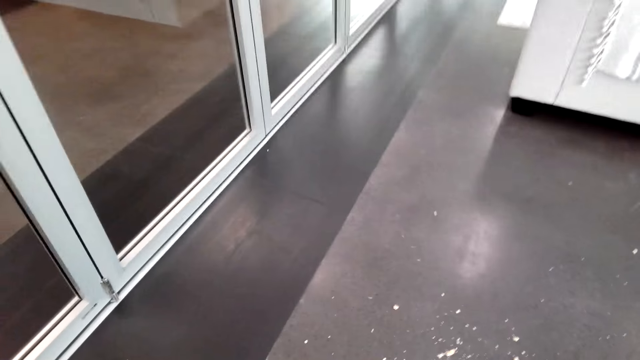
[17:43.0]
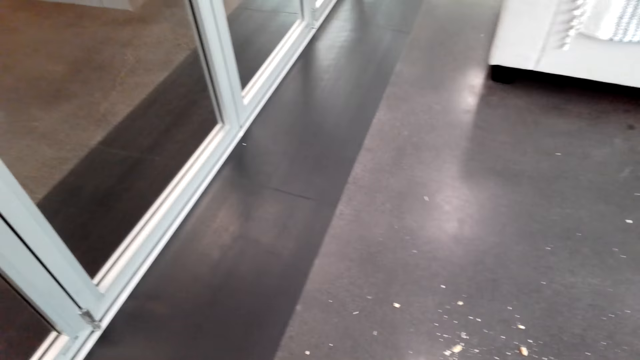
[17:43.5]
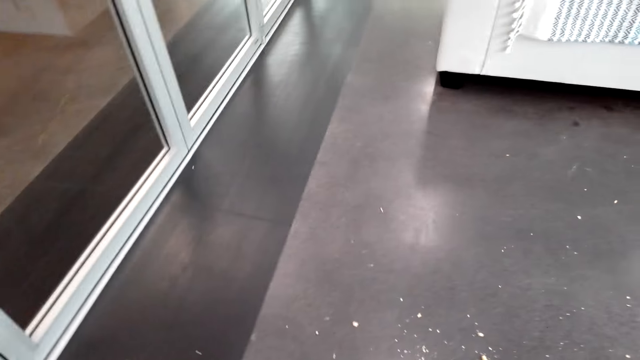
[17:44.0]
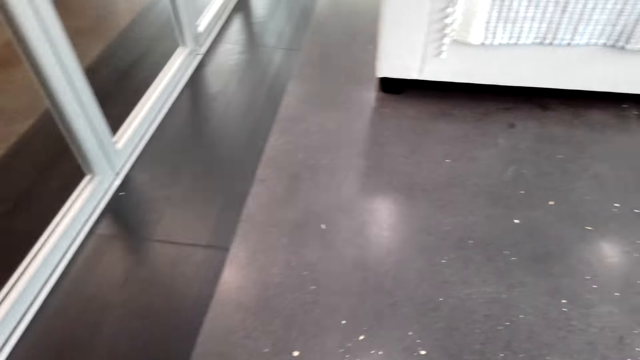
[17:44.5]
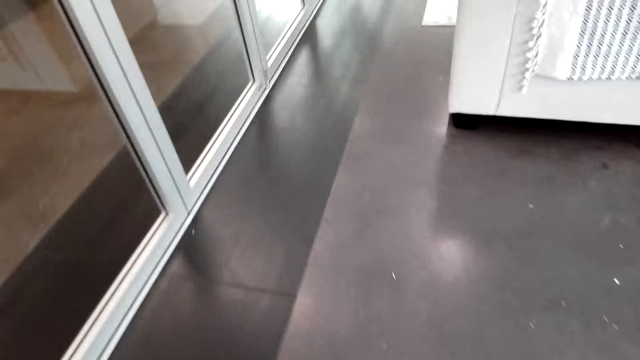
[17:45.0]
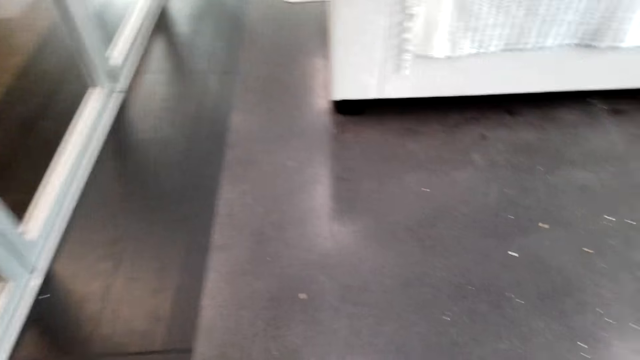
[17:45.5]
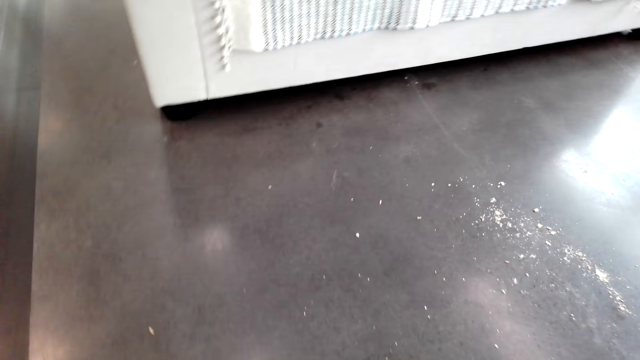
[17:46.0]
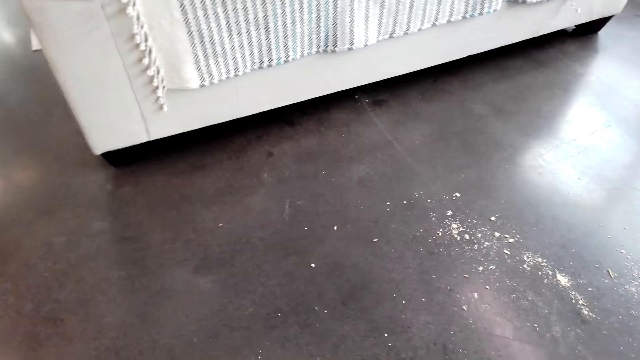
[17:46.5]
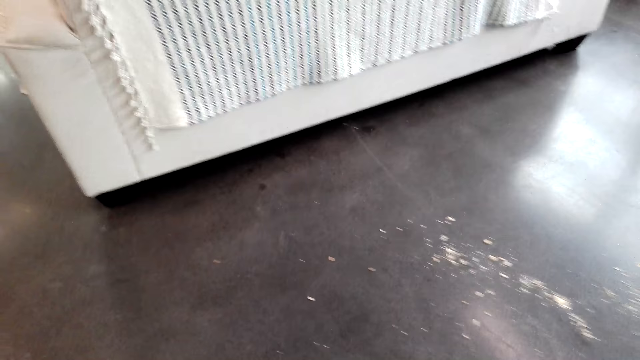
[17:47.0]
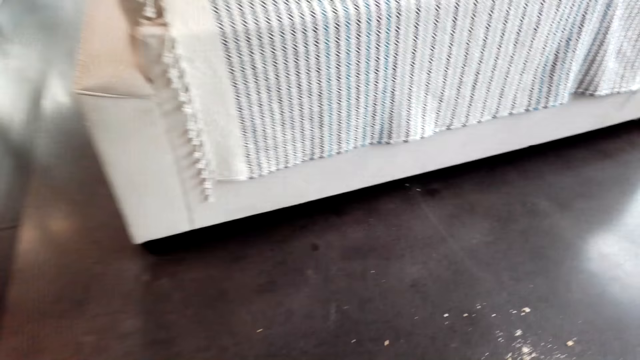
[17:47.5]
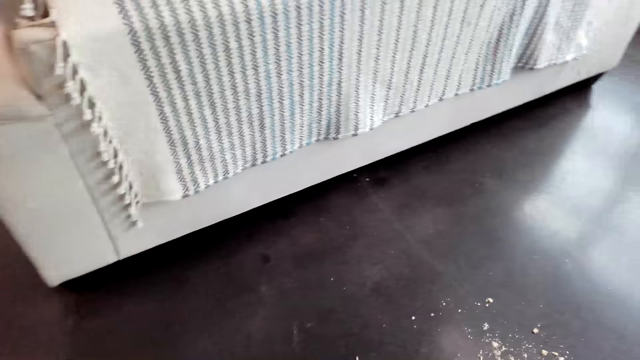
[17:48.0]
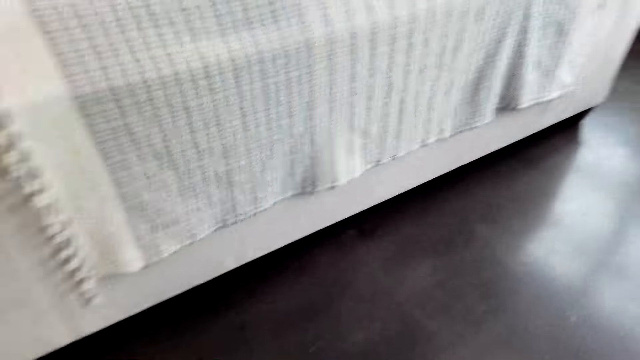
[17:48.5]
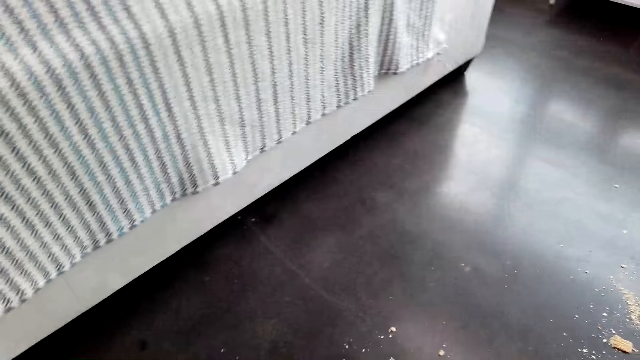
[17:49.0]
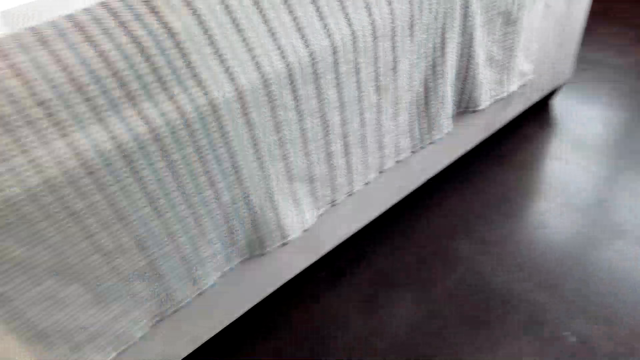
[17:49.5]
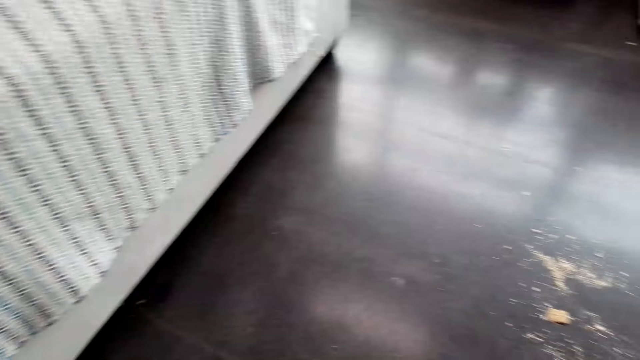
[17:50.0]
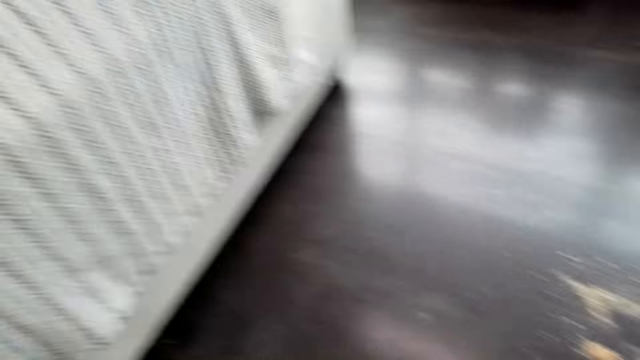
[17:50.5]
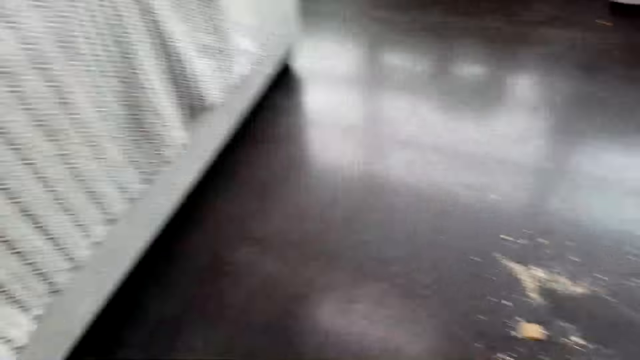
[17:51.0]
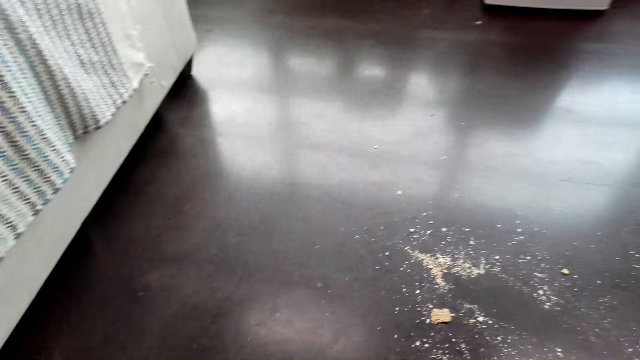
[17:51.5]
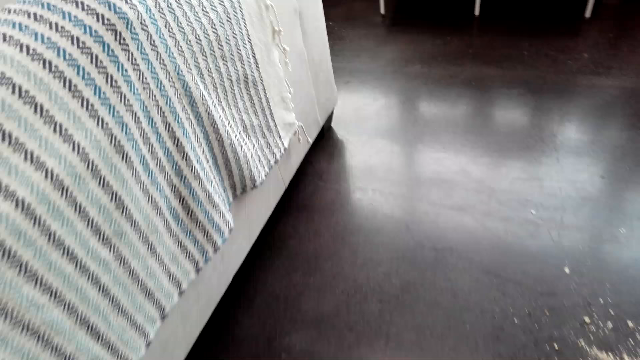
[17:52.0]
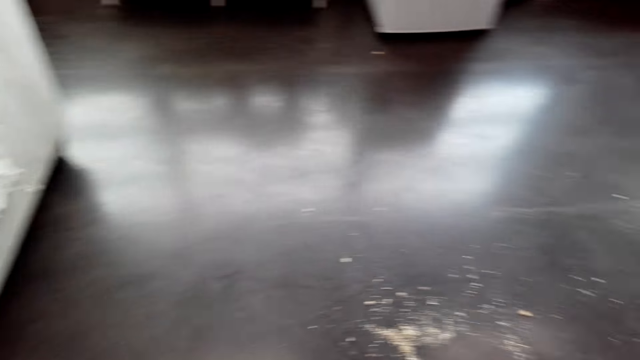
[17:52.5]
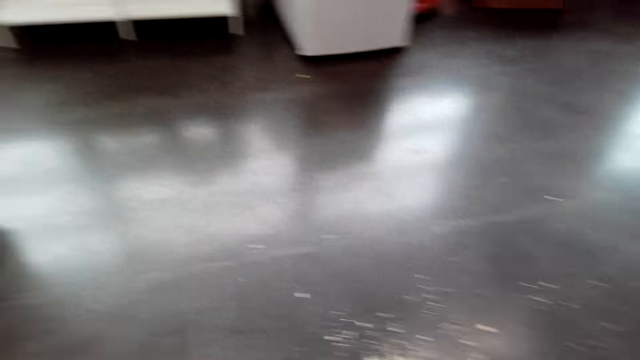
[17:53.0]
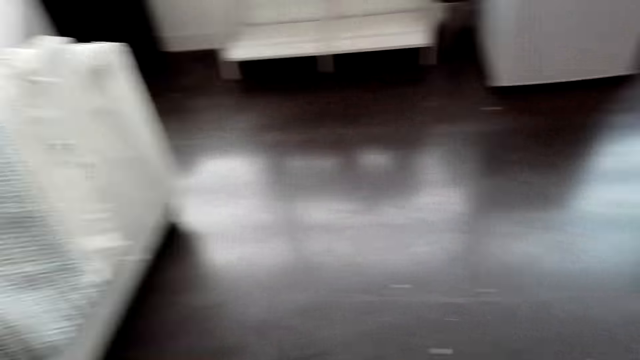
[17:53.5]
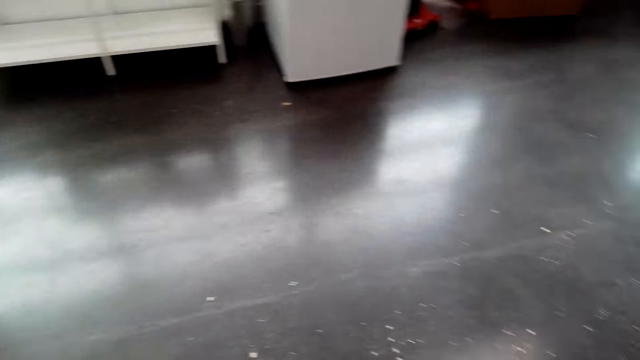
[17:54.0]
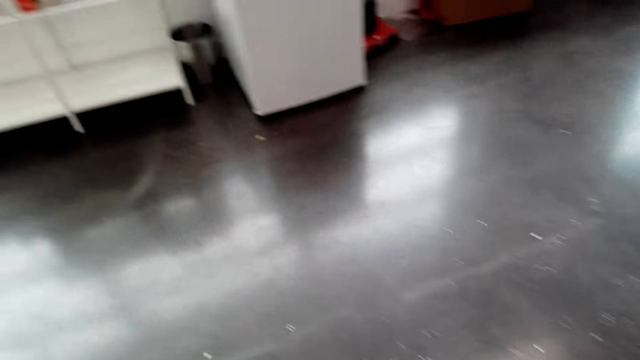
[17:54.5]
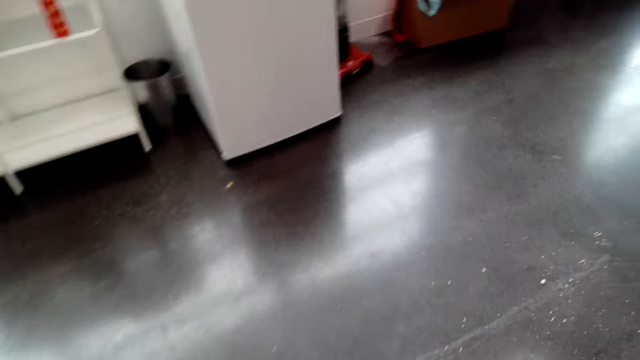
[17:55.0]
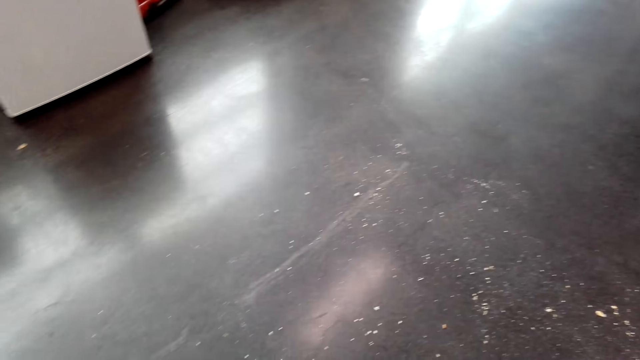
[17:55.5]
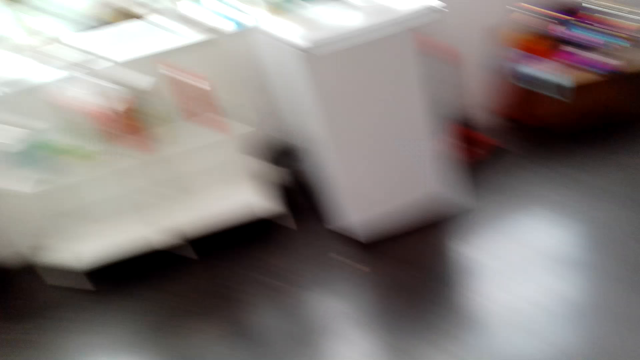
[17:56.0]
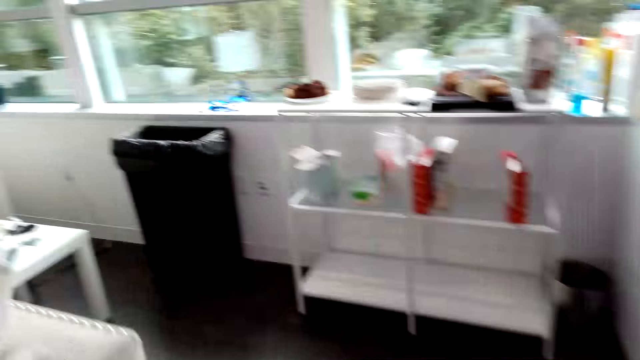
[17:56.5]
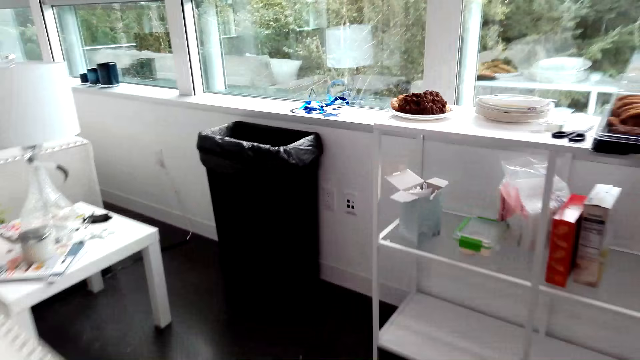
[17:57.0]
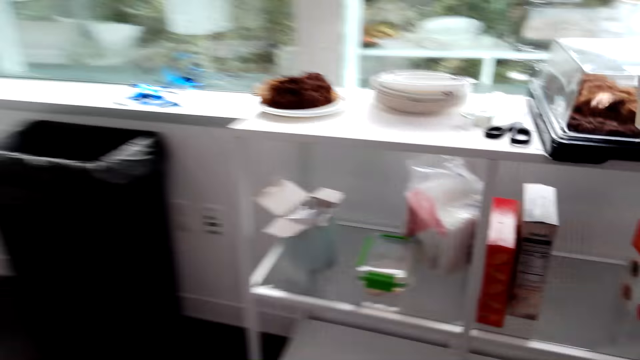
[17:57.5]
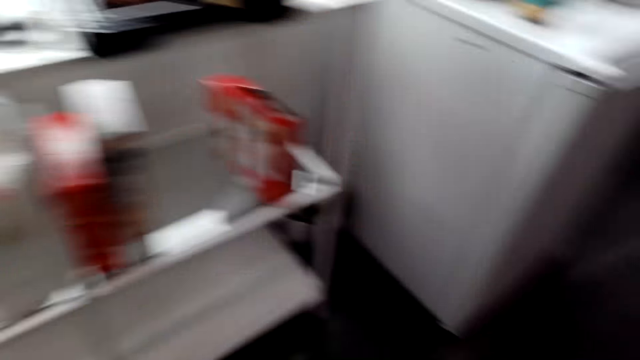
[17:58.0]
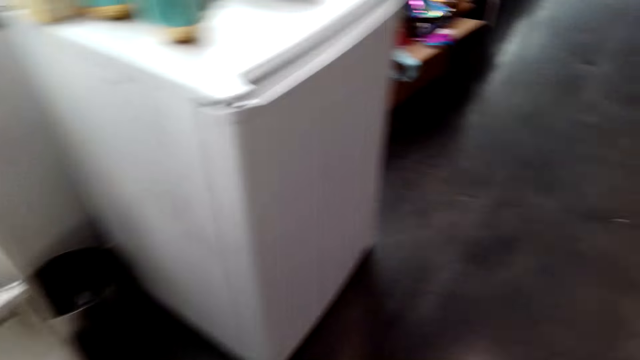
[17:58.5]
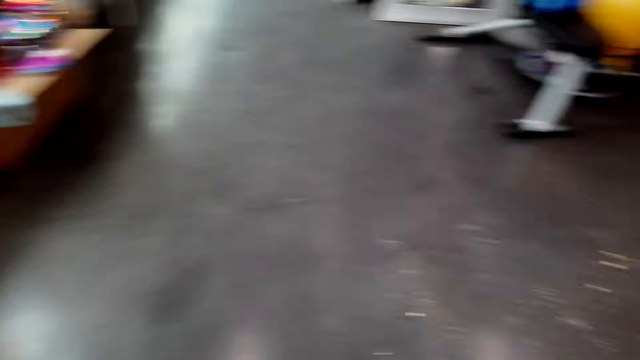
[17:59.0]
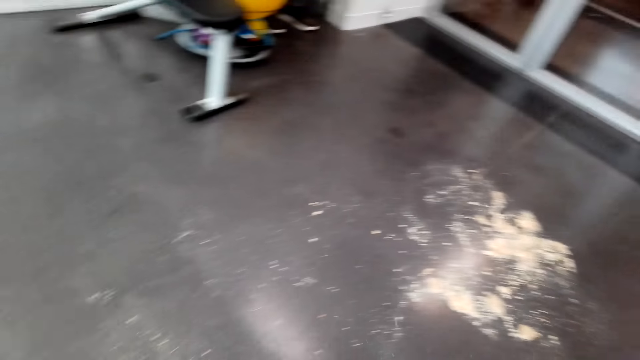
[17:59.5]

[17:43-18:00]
The camera wearer walks around. They sweep the floor.

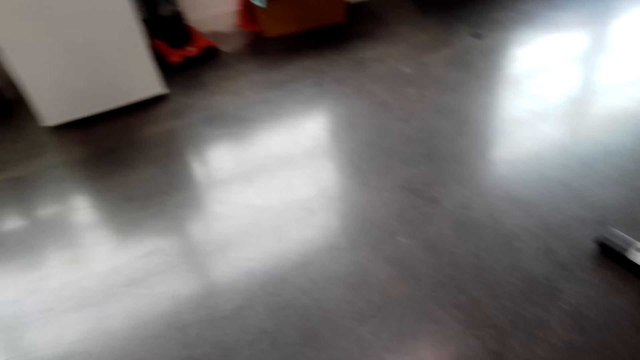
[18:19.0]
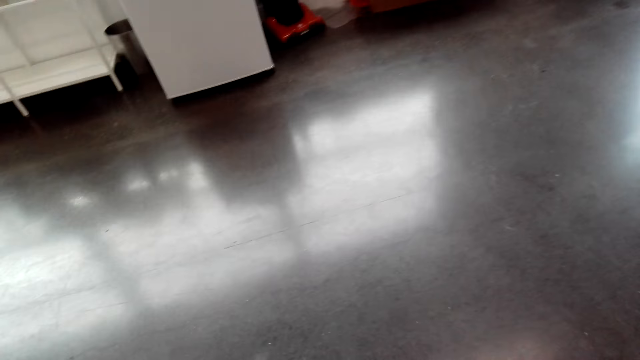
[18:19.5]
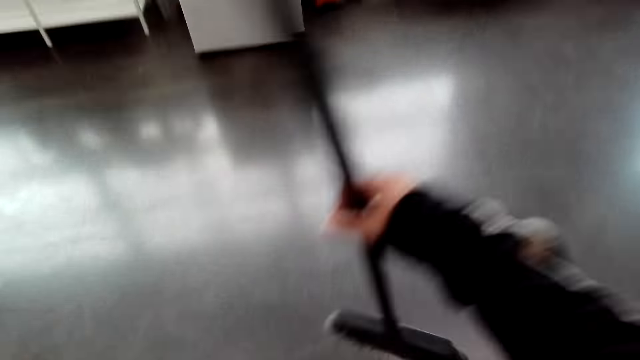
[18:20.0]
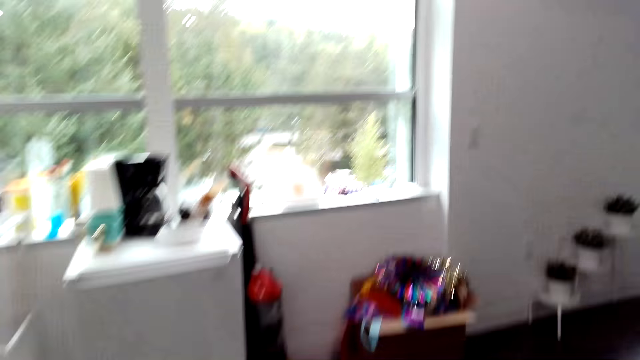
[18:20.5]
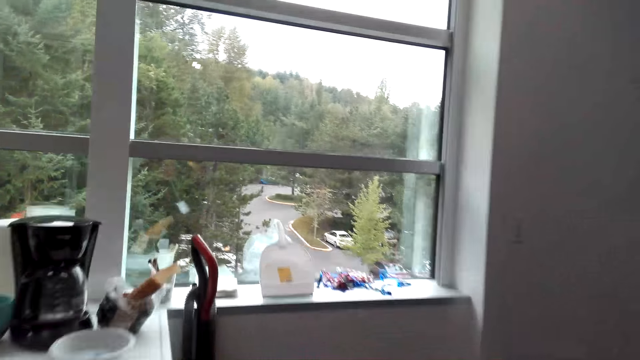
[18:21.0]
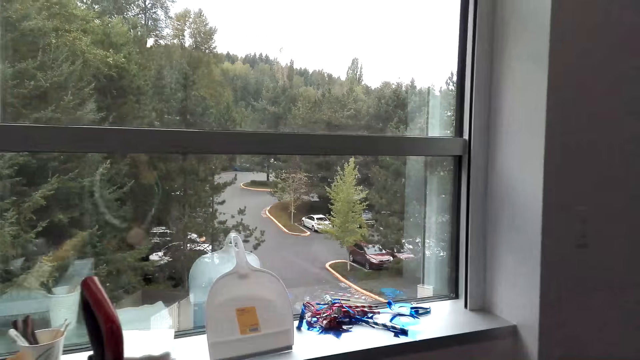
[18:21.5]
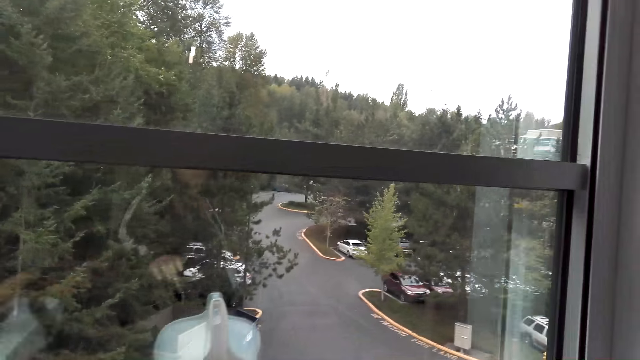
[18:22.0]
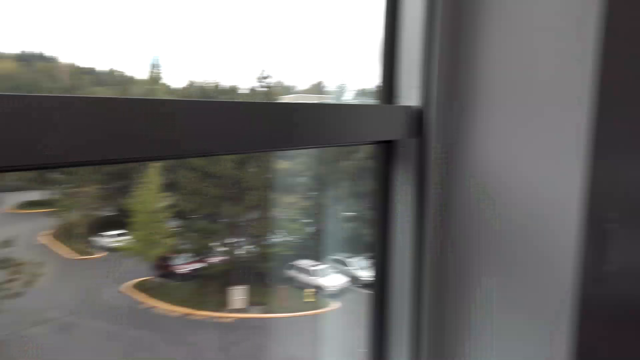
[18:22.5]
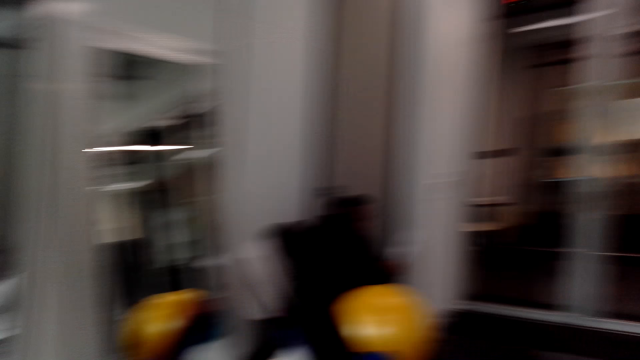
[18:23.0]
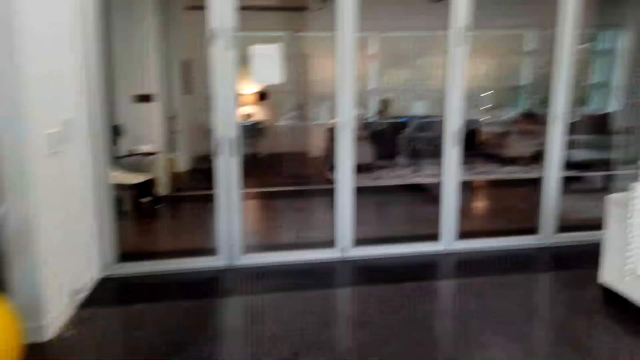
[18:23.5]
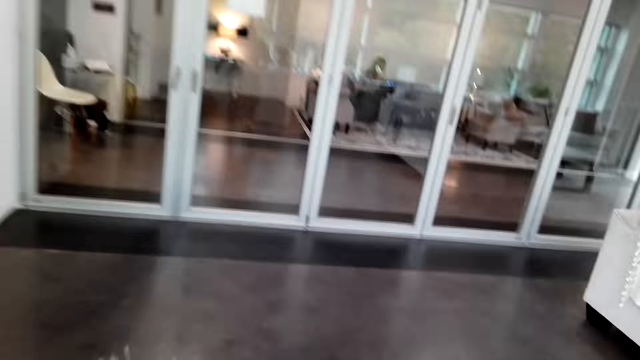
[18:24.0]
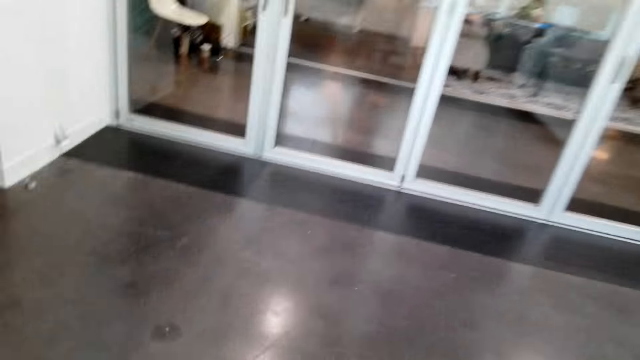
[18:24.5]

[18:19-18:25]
The camera wearer walks around. They pick up the dust pan. They walk around.
